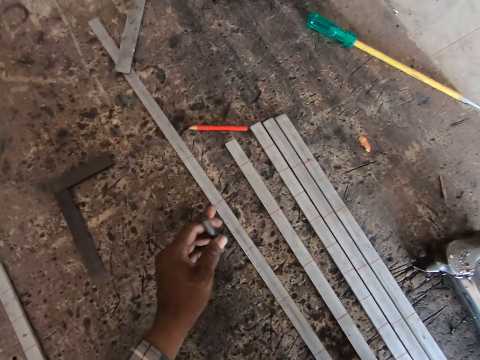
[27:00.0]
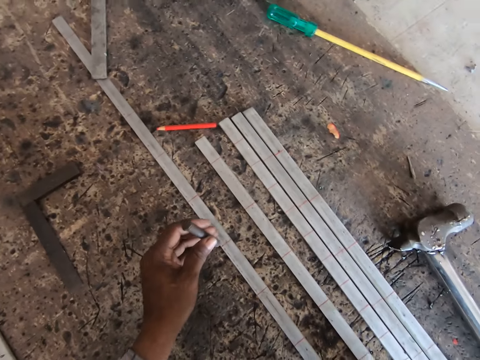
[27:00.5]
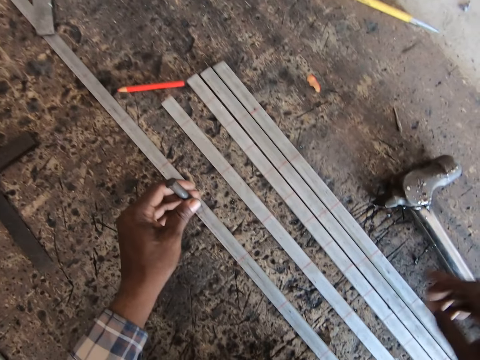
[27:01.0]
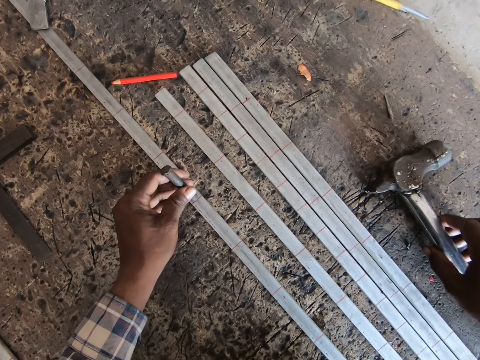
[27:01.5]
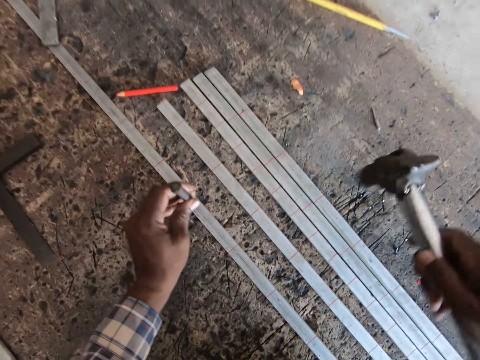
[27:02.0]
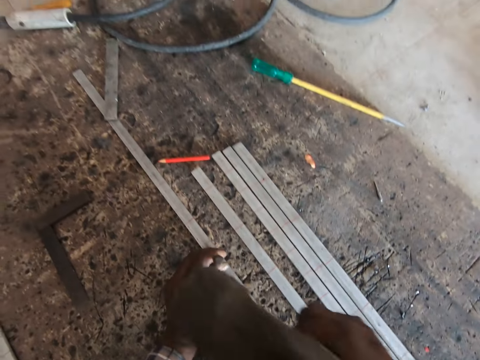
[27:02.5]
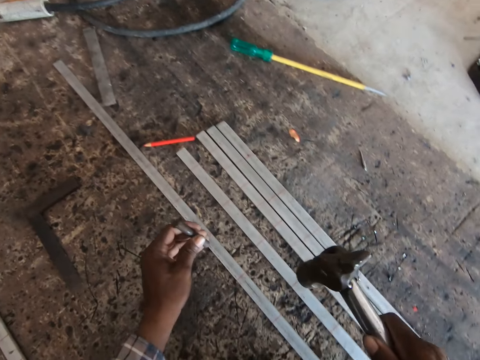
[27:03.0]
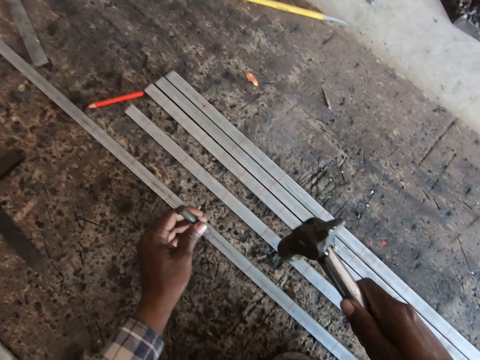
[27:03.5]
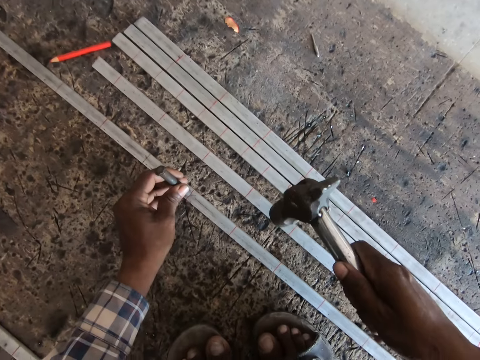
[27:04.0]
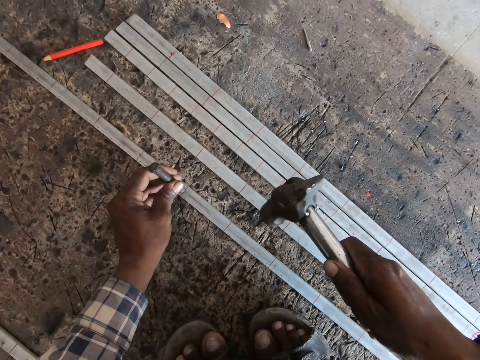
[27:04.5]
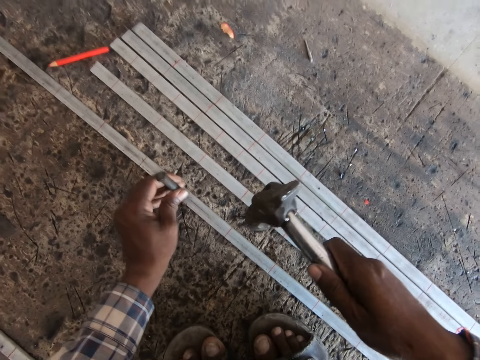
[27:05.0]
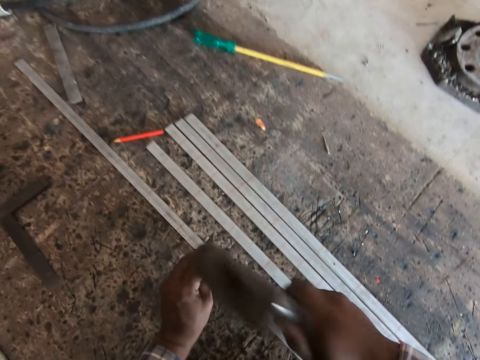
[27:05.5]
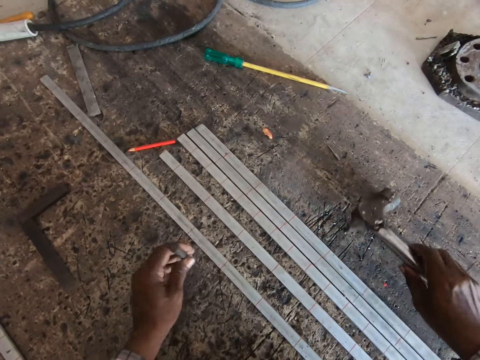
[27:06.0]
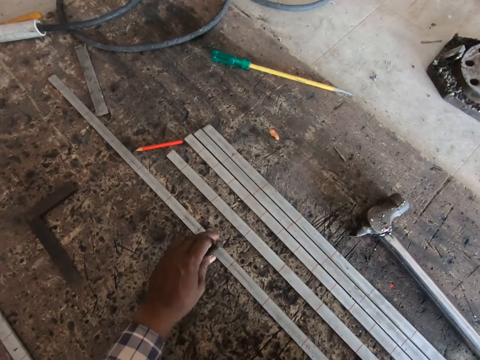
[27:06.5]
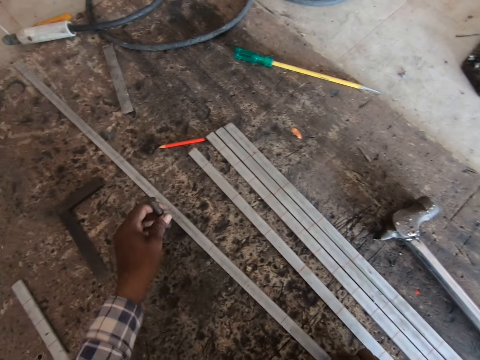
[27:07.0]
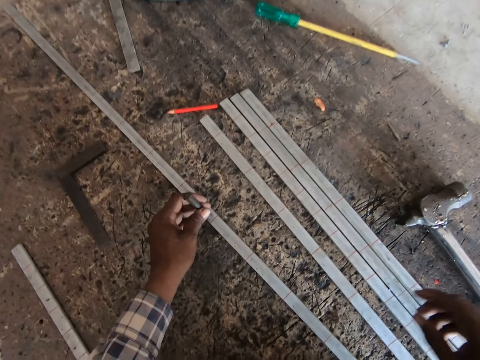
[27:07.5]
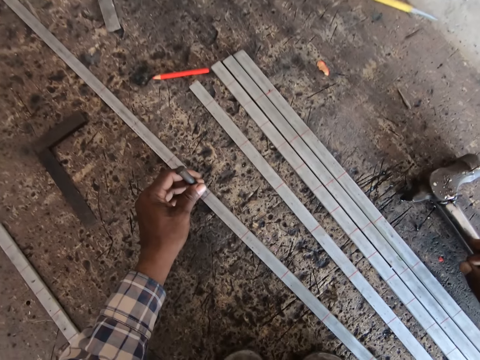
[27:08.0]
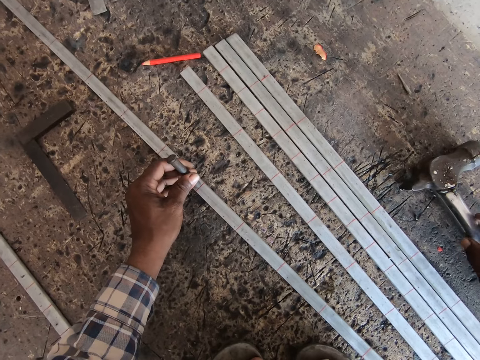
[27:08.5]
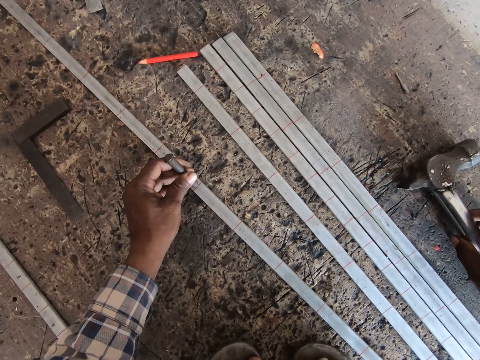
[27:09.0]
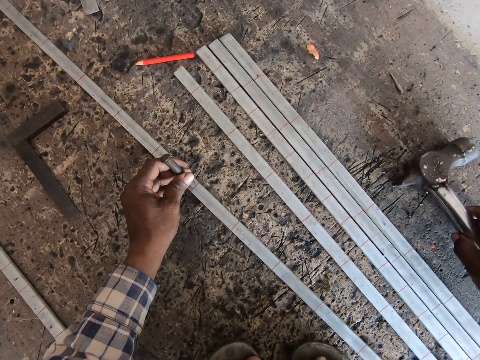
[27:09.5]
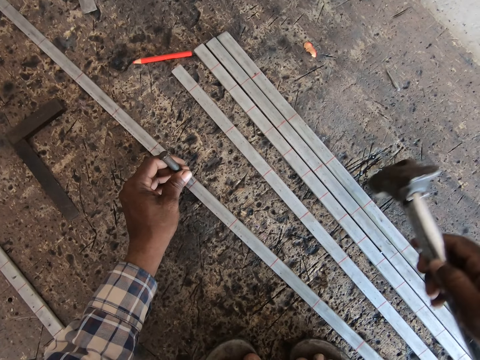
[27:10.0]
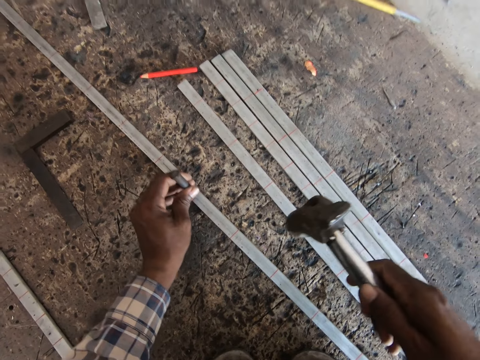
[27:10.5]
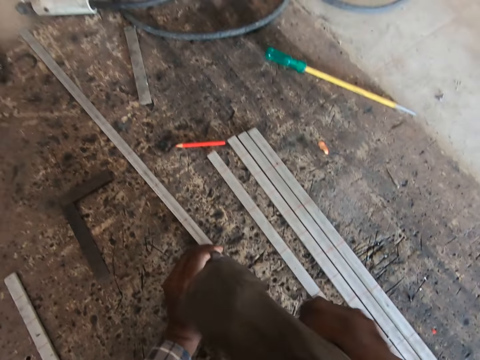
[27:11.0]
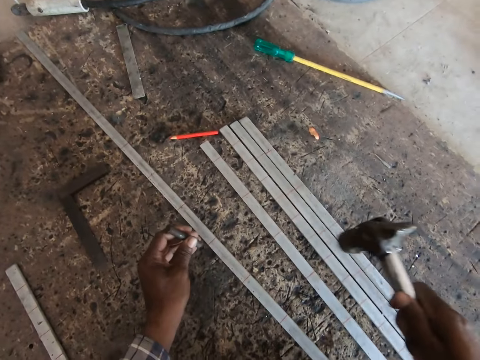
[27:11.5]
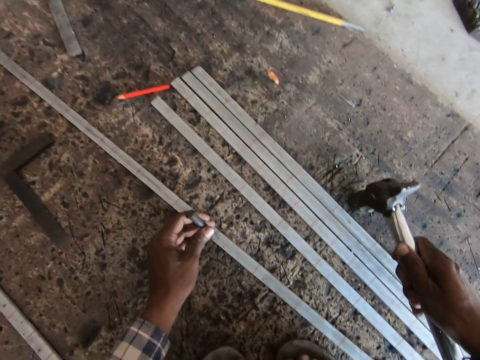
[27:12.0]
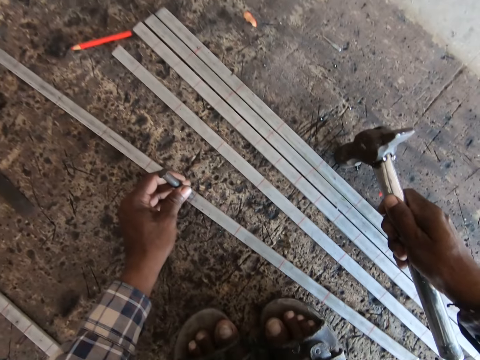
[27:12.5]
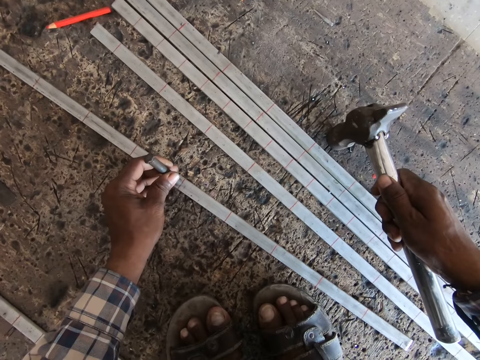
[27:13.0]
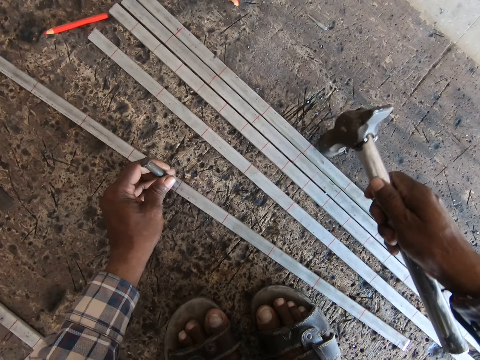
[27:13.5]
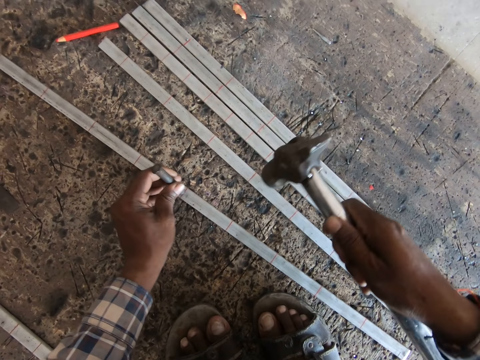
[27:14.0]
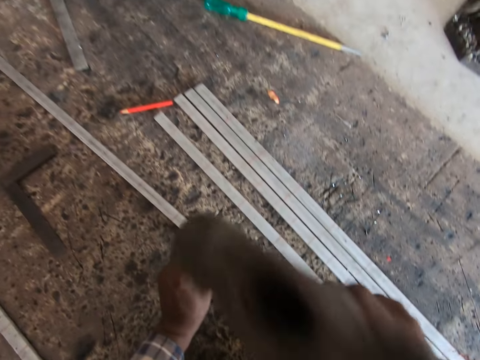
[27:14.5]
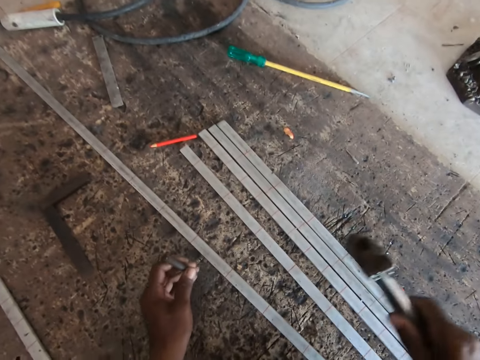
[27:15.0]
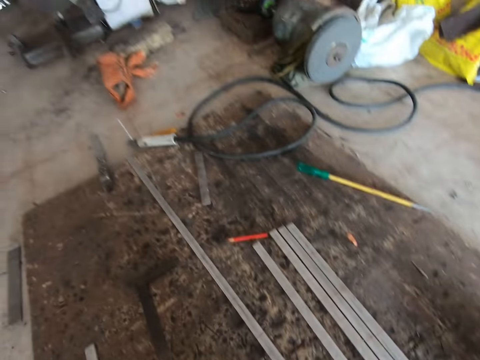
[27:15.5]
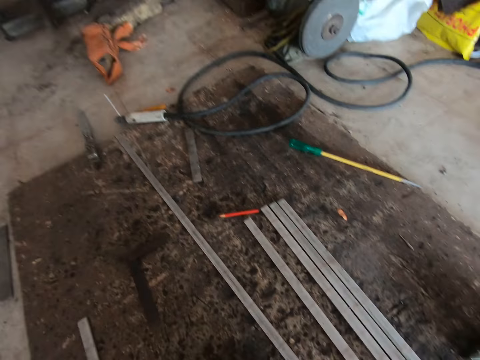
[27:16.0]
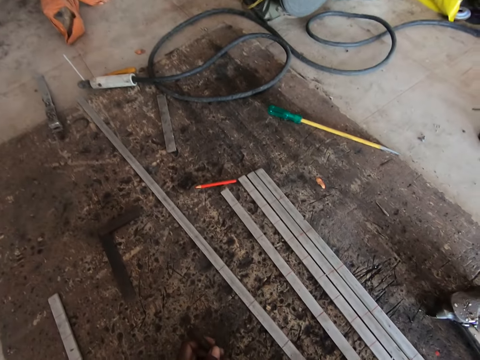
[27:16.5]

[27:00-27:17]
The camera wearer drops the nail on the metal bar with his left hand. He picks the hammer from the ground with his right hand. He hits the nail in his left hand on the metal bar with the hammer in his right hand. He picks the nail from the metal bar on the ground with his left hand. He drops the nail on the metal bar with his left hand. He hits the nail in his left hand on the metal bar with the hammer in his right hand. He picks the nail from the metal bar on the ground with his left hand. He drops the hammer on the ground with his right hand. He adjusts the metal bar on the ground with his left hand. He drops the nail on the metal bar with his left hand. He picks the hammer from the ground with his right hand. He hits the nail in his left hand on the metal bar with the hammer in his right hand. He picks the nail from the metal bar on the ground with his left hand. He drops the nail on the metal bar with his left hand. He hits the nail in his left hand on the metal bar with the hammer in his right hand. He picks the nail from the metal bar on the ground with his left hand. He drops the hammer on the floor with his right hand.

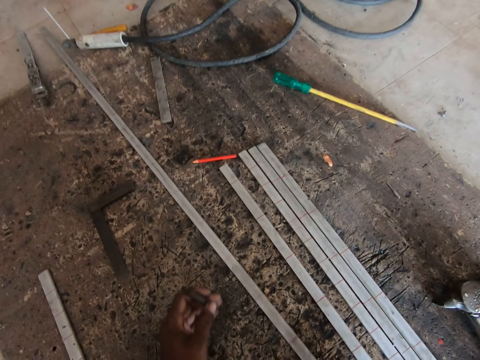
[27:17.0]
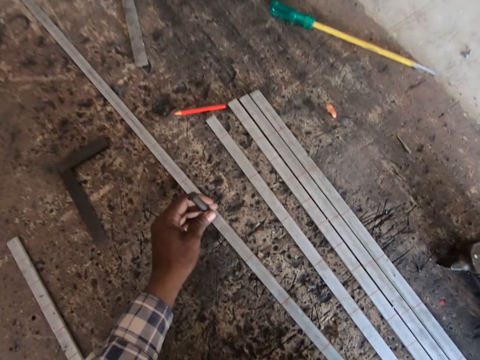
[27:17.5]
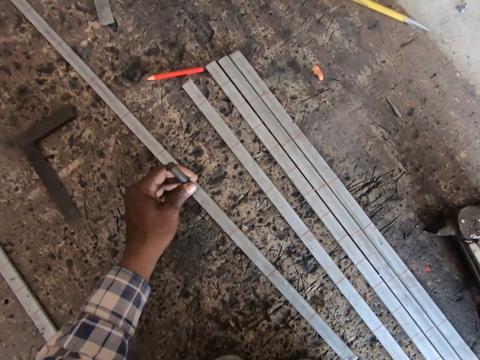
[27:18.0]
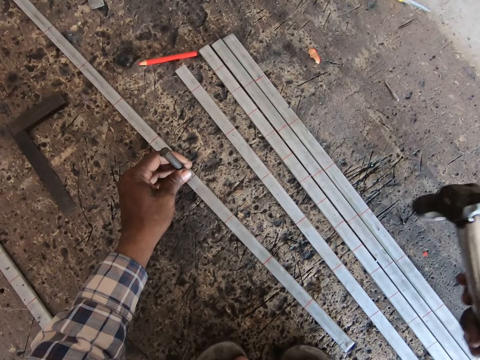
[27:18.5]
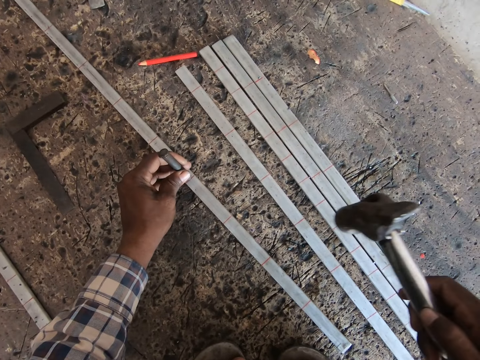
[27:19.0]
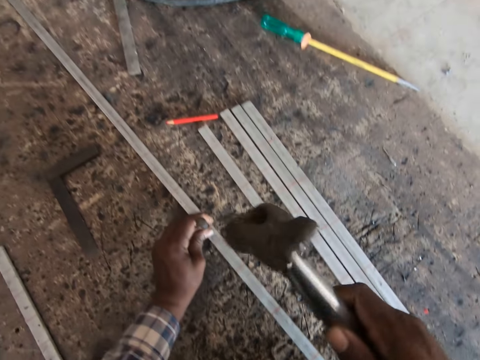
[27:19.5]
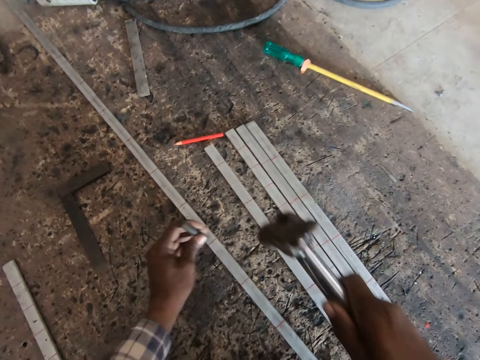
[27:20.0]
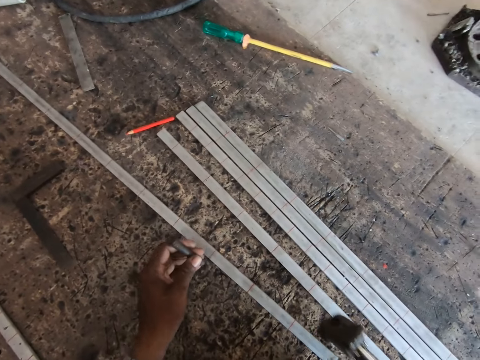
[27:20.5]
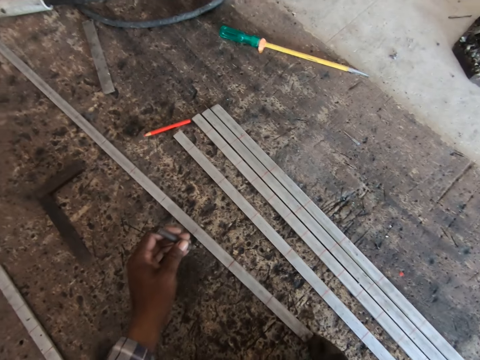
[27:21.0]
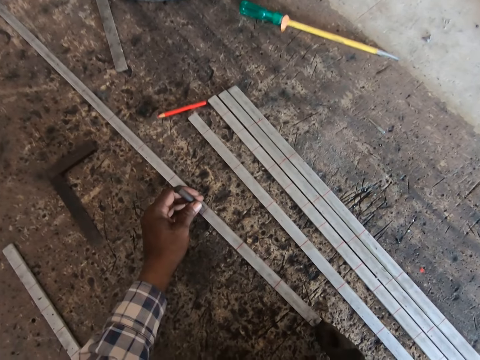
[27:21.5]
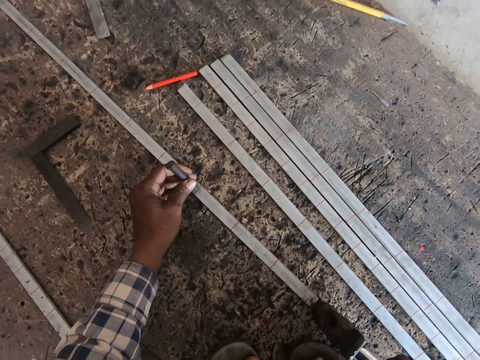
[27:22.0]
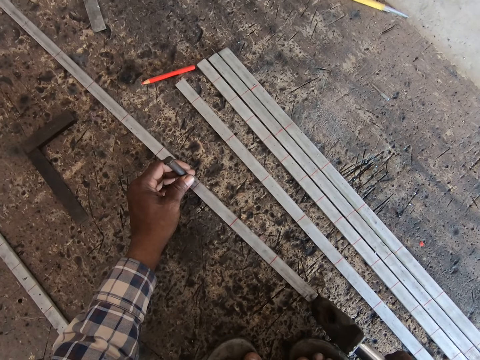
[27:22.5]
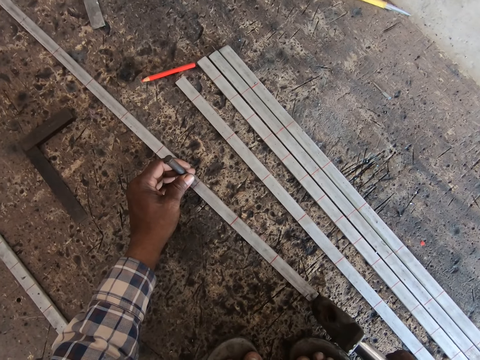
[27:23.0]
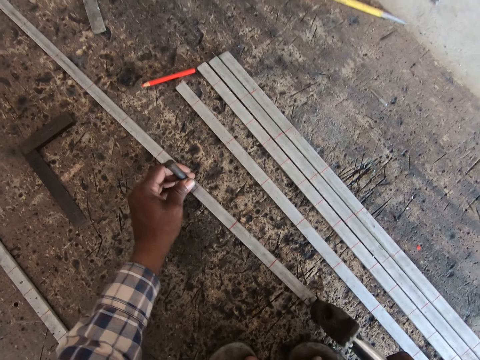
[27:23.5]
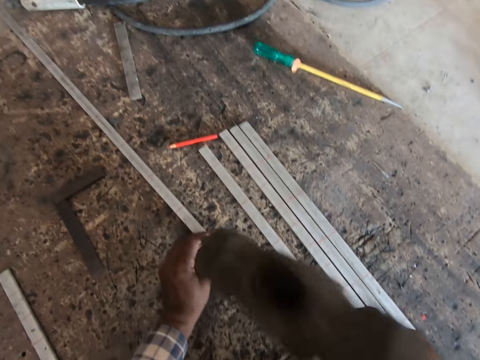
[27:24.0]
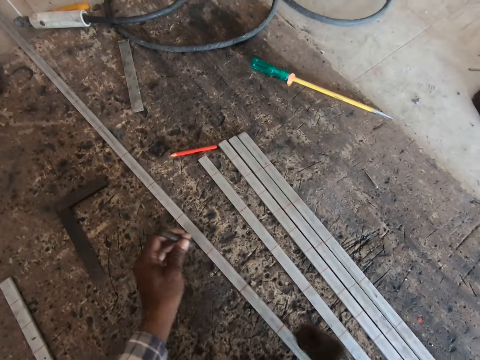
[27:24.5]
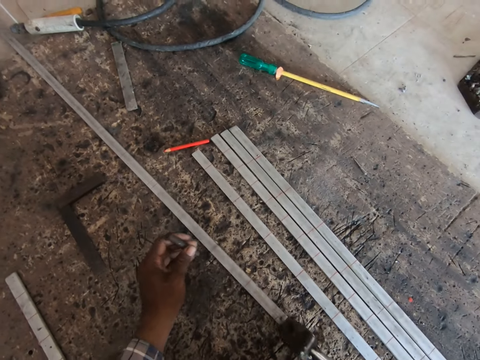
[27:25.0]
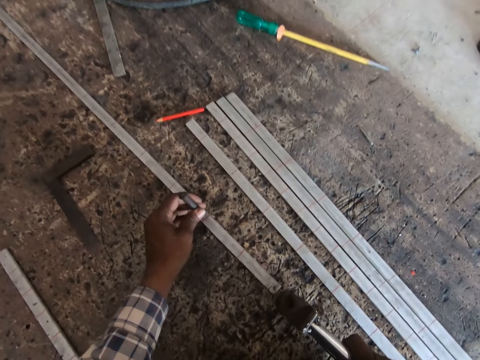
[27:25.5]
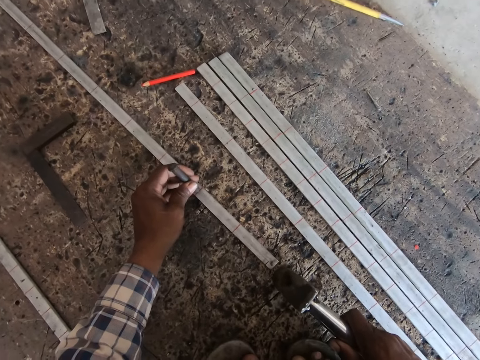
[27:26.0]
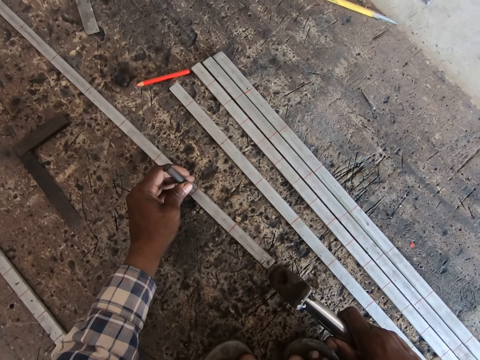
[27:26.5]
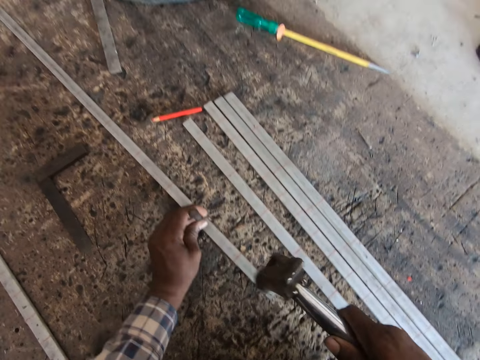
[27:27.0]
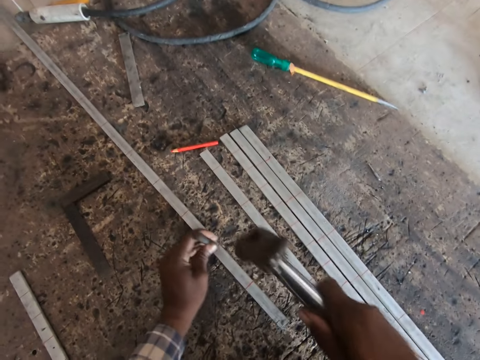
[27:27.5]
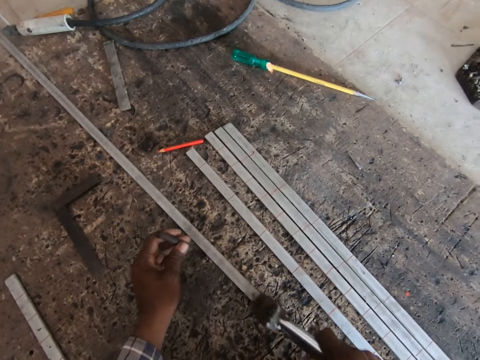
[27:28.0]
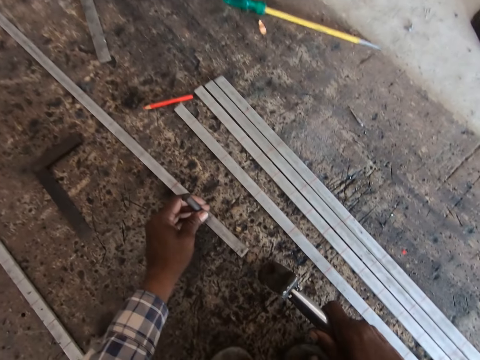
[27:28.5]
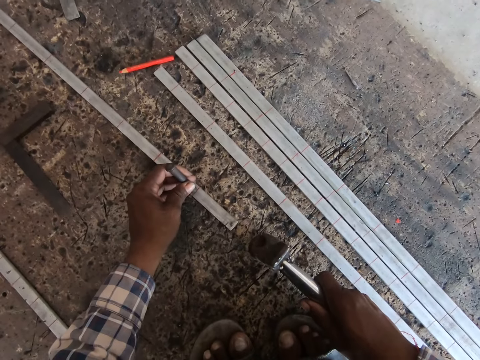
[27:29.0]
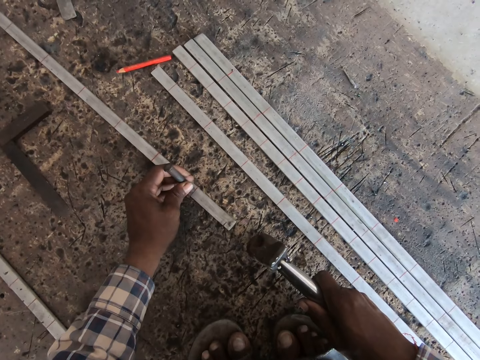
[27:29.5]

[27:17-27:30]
The camera wearer places the chisel or nail on the metal rod or iron rod with his left hand. He picks the hammer on the floor with his right hand. He marks the metal rod with the hammer and chisel in his hands. He hits the nail with the hammer. He places the nail on the iron rod. He hits the nail with the hammer. He places the nail on the iron rod. He hits the nail with the hammer.
